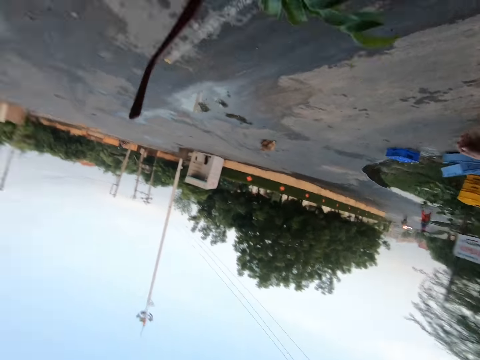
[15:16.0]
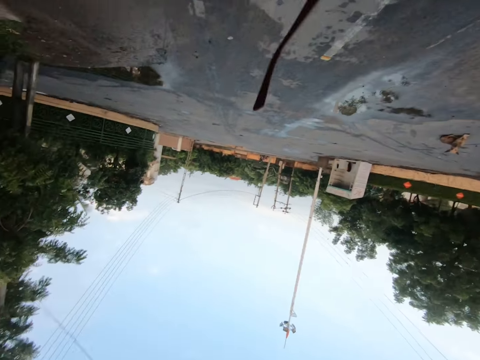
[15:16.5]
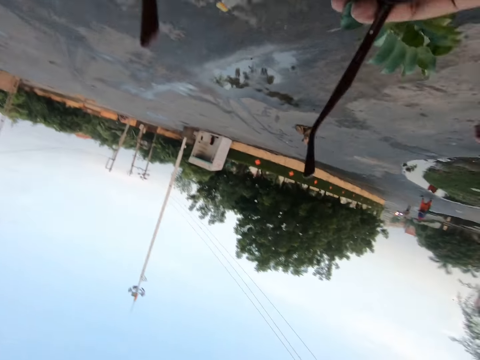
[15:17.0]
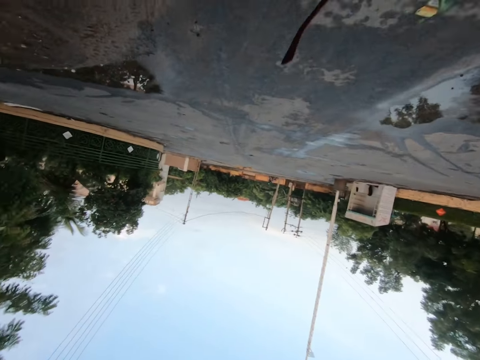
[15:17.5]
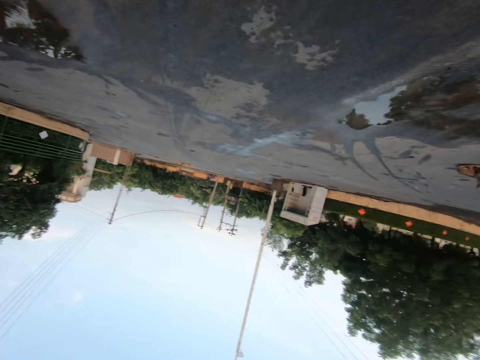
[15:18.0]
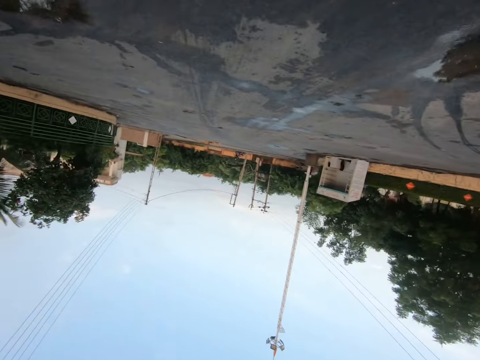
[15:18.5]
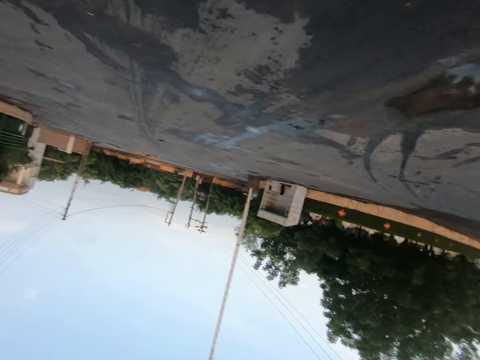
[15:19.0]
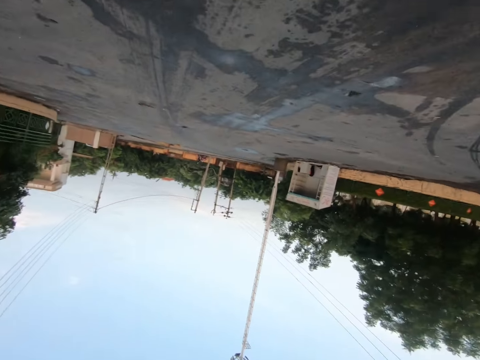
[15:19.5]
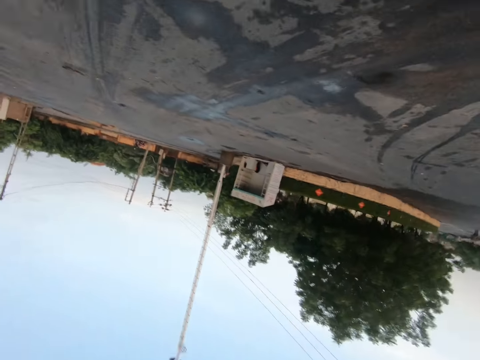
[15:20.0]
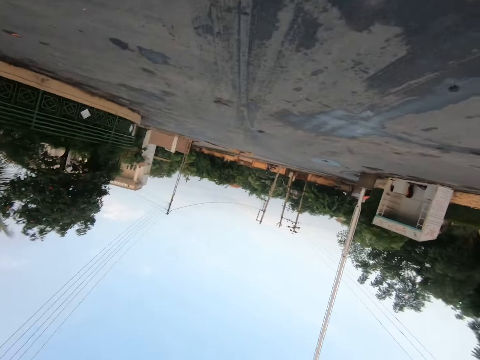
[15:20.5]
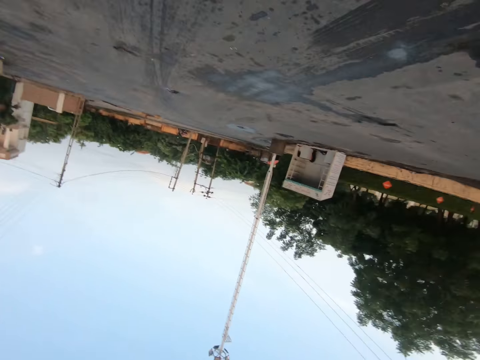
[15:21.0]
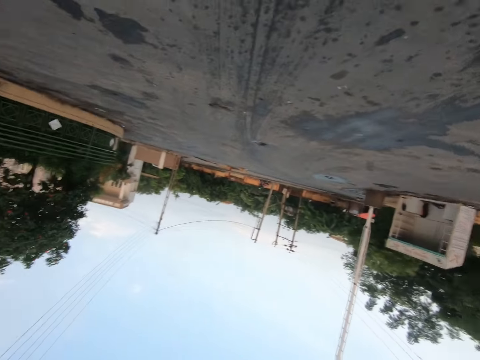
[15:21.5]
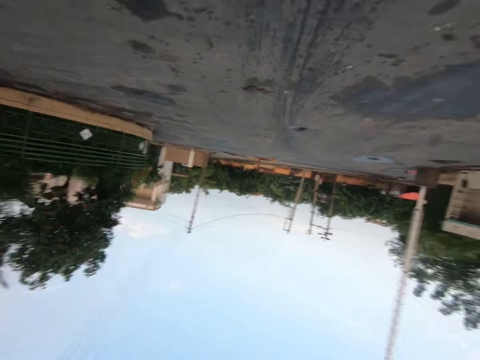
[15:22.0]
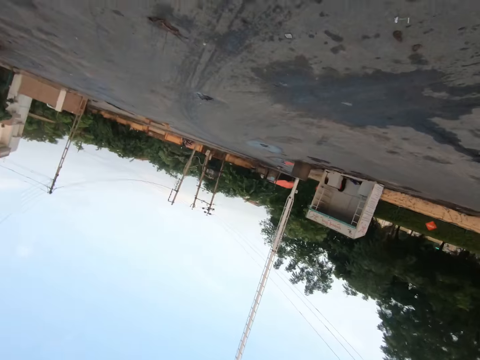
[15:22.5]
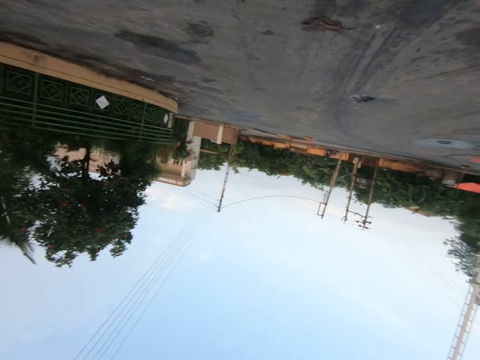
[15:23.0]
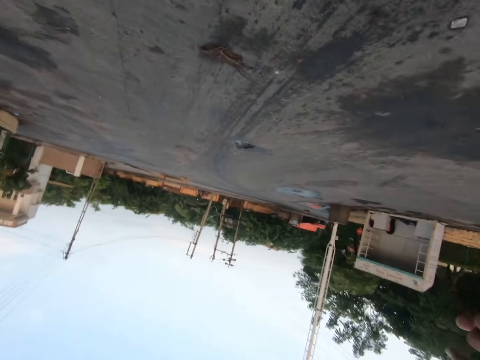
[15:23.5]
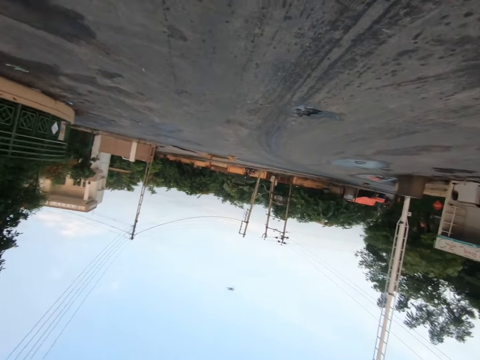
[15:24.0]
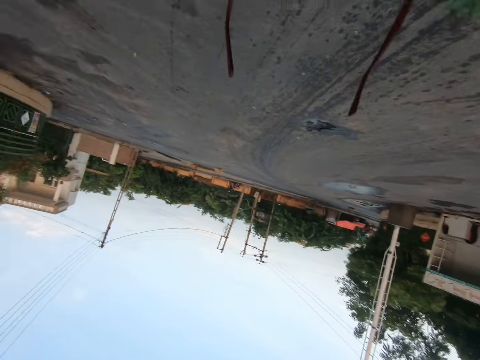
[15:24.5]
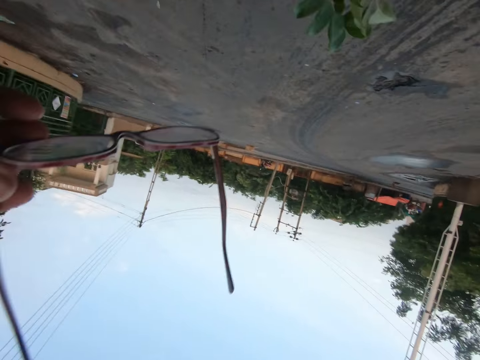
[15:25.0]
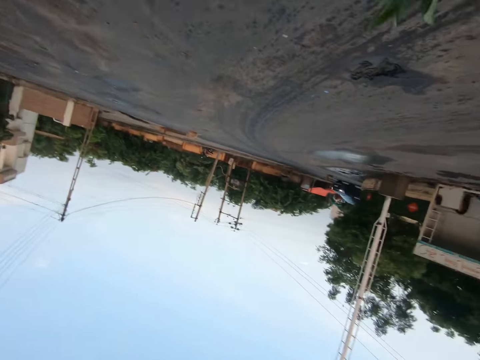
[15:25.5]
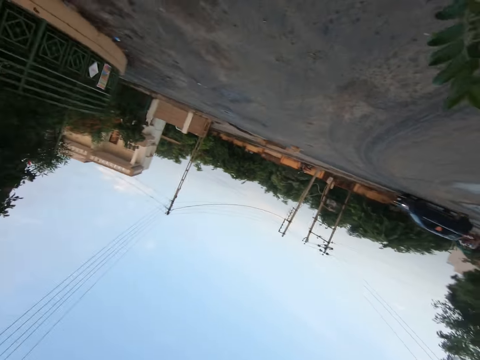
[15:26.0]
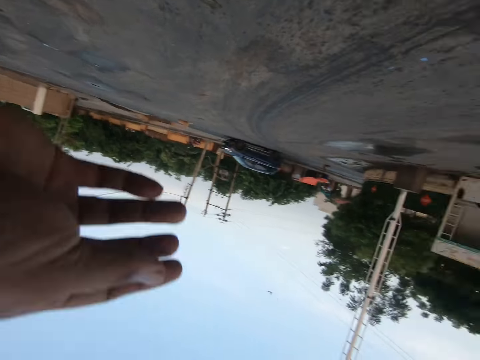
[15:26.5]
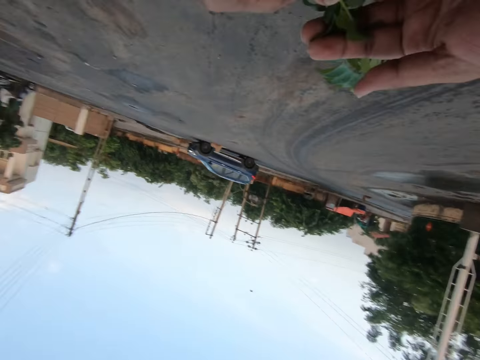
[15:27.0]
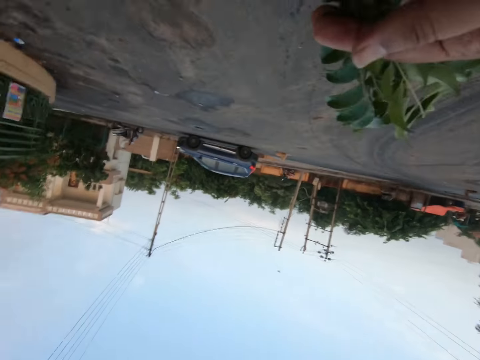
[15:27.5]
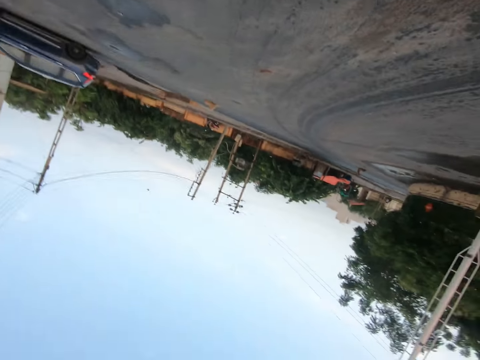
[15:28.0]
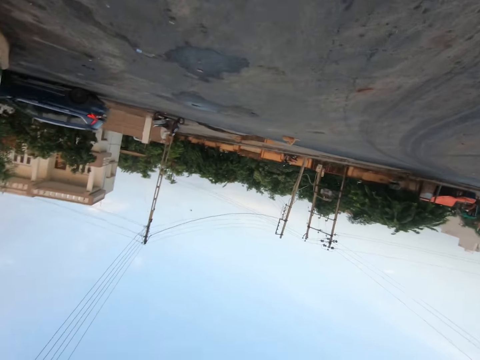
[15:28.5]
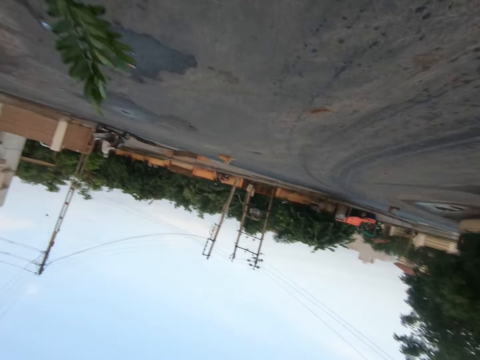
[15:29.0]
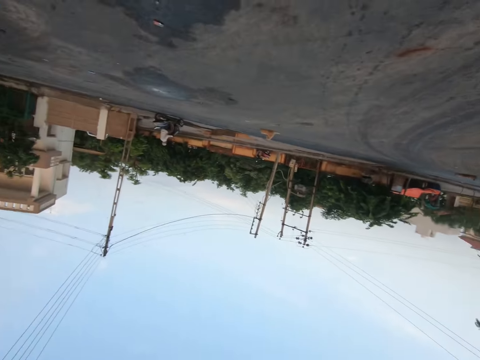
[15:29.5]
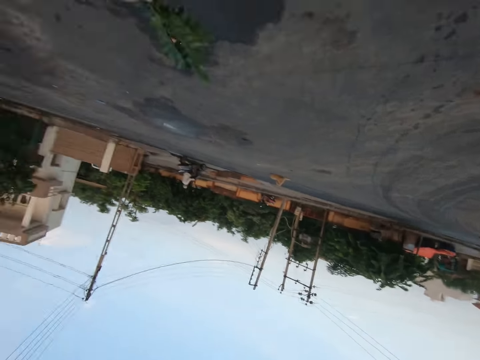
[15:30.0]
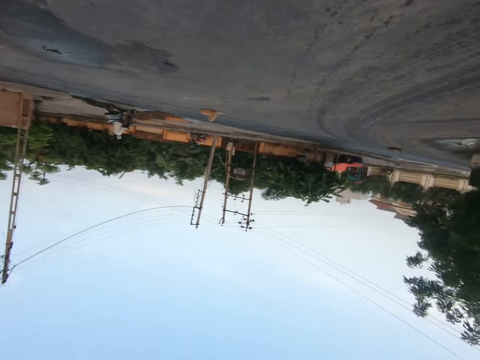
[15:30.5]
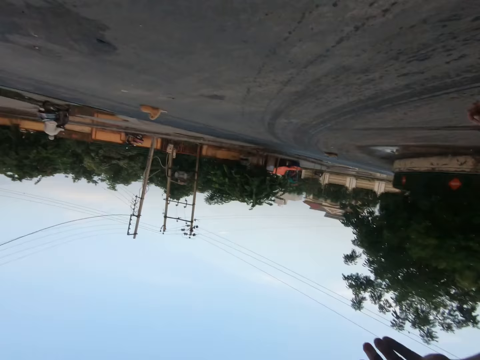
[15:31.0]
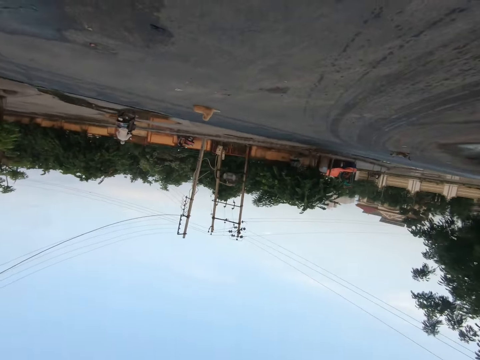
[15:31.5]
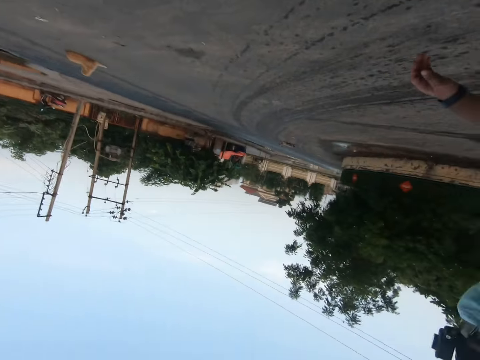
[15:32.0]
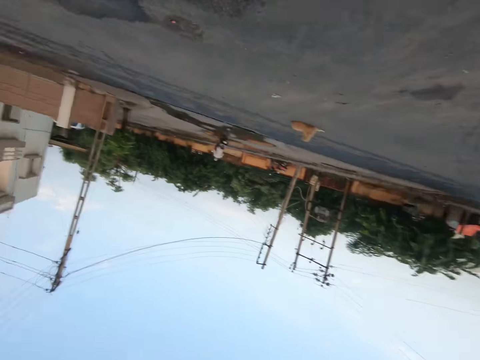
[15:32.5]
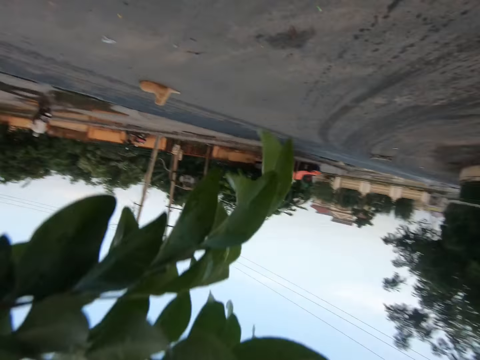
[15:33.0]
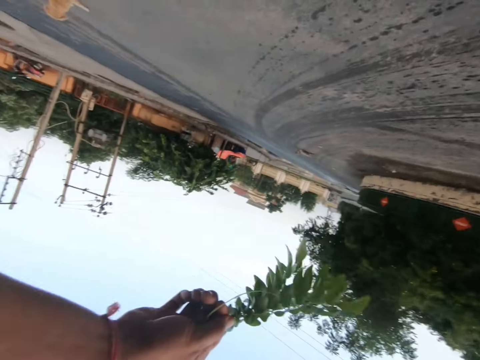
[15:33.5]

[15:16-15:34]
The camera wearer holds the eye glasses in his hand. He walks on the road. He puts the tree branch in the other hand. He walks on the road. He walks on the road again.

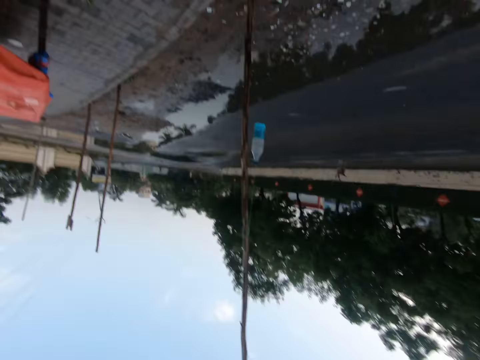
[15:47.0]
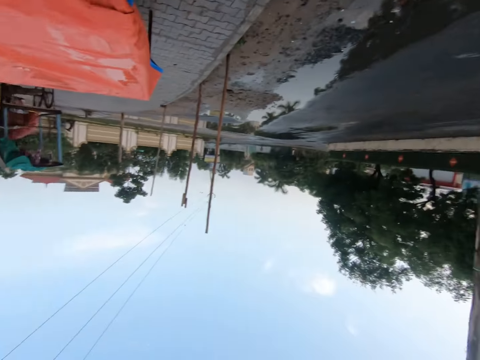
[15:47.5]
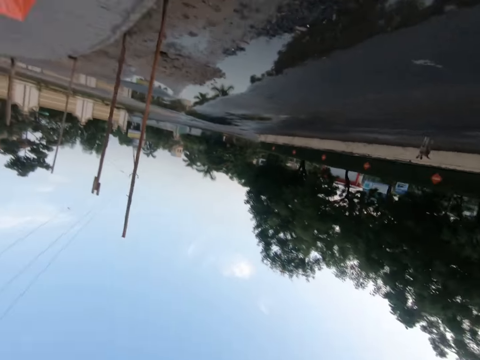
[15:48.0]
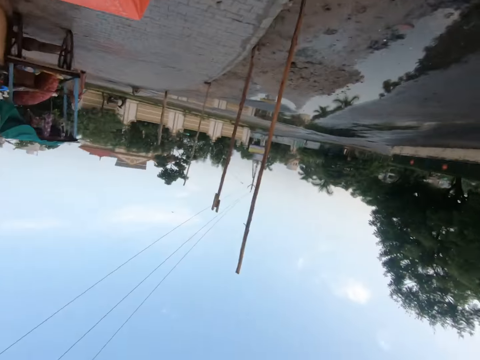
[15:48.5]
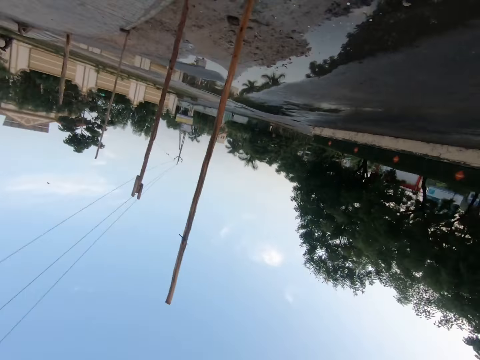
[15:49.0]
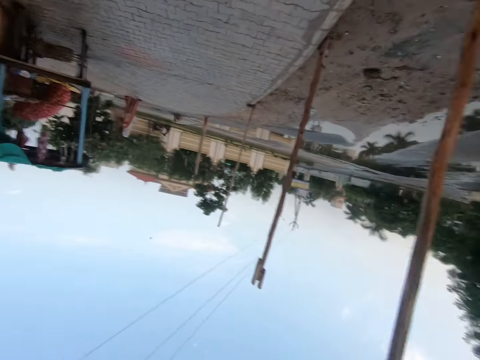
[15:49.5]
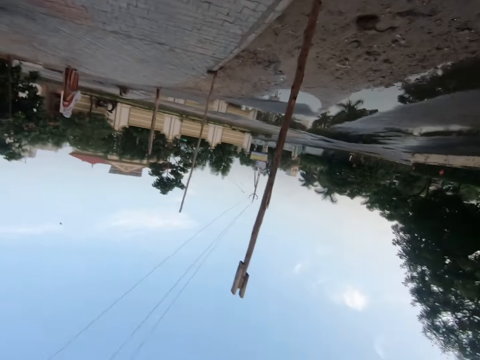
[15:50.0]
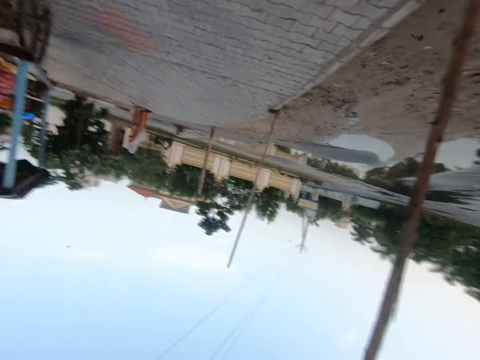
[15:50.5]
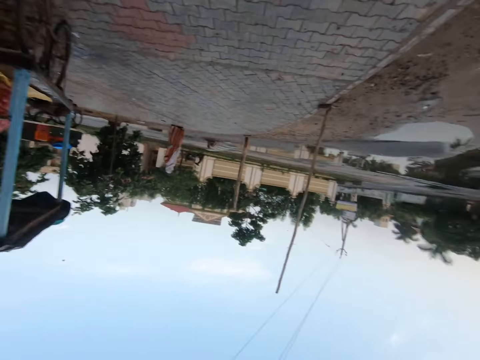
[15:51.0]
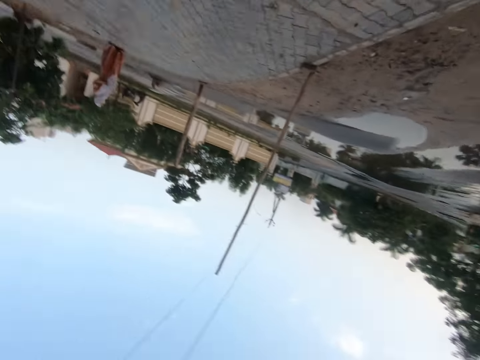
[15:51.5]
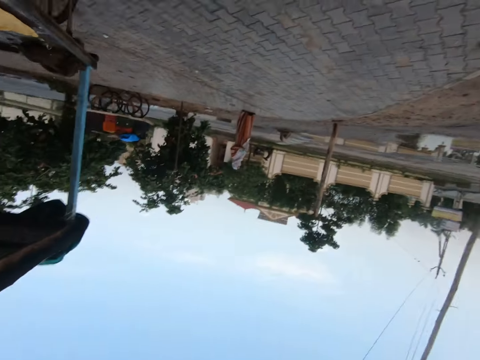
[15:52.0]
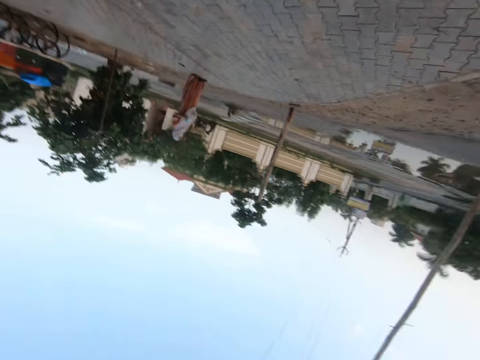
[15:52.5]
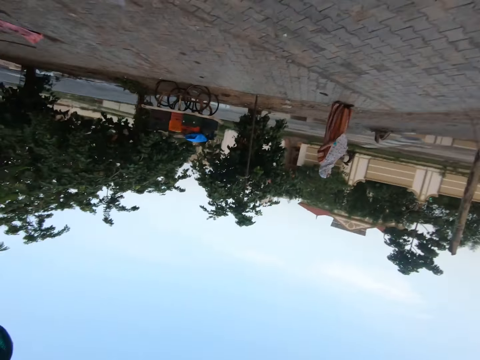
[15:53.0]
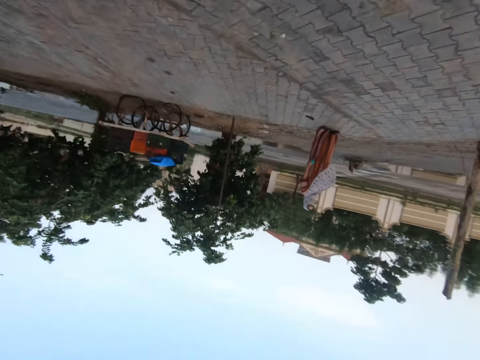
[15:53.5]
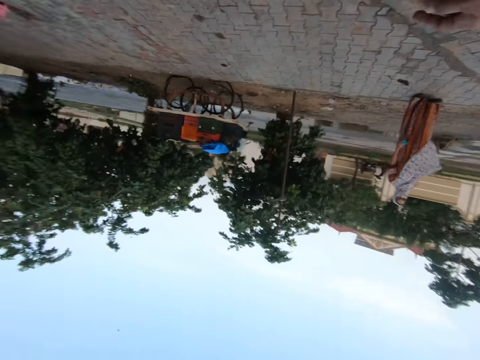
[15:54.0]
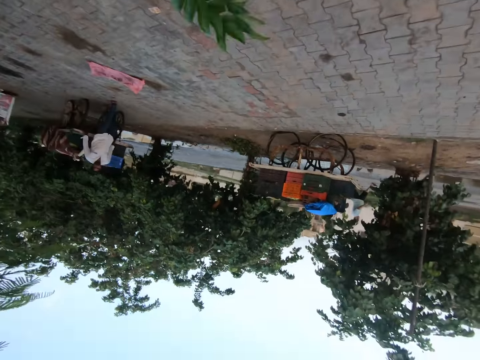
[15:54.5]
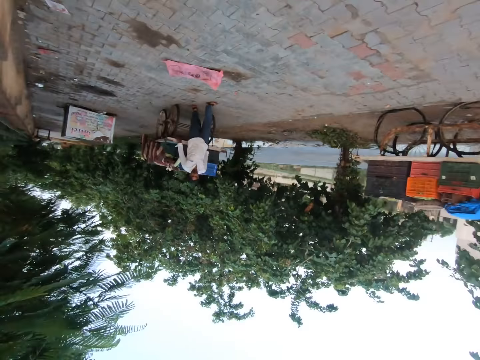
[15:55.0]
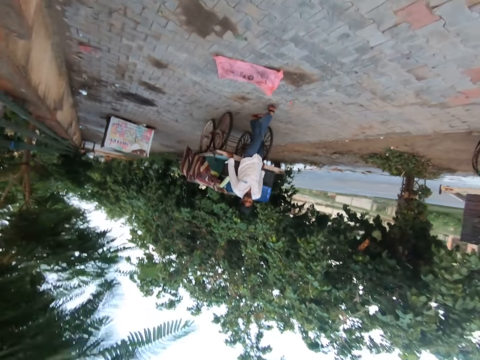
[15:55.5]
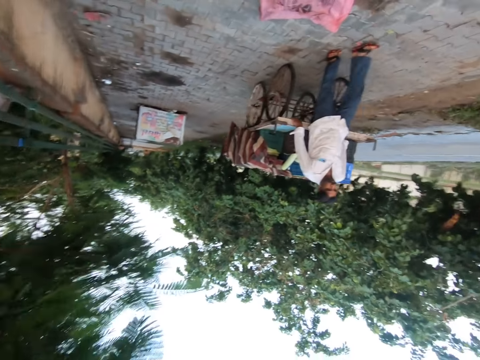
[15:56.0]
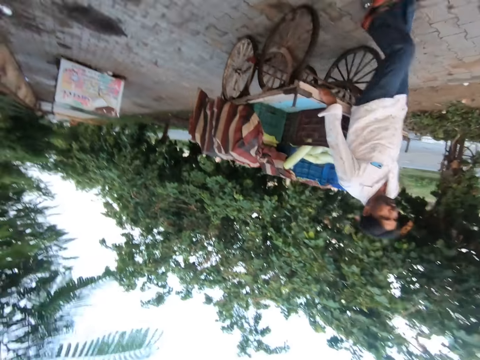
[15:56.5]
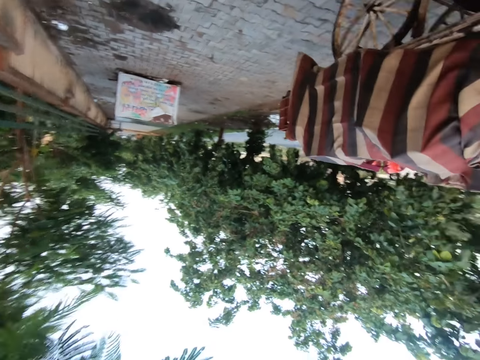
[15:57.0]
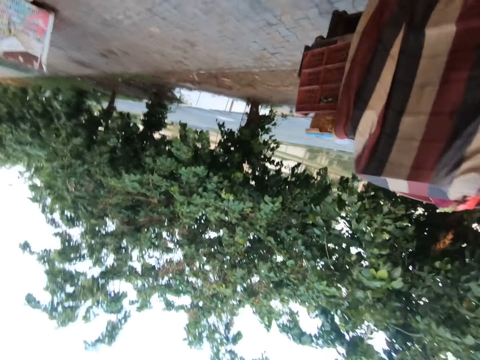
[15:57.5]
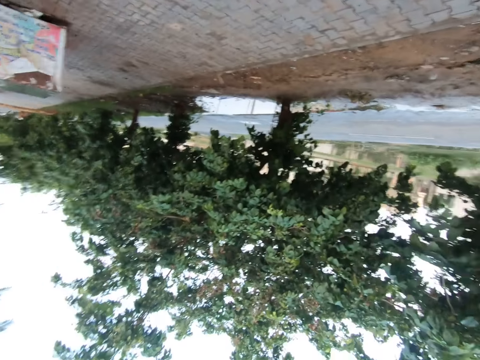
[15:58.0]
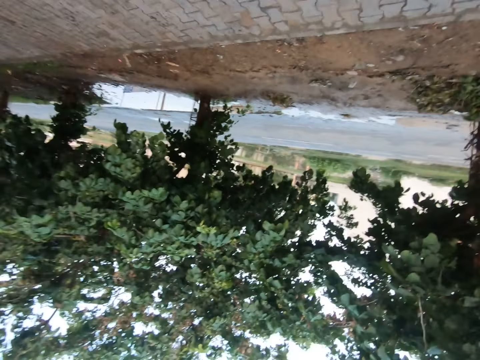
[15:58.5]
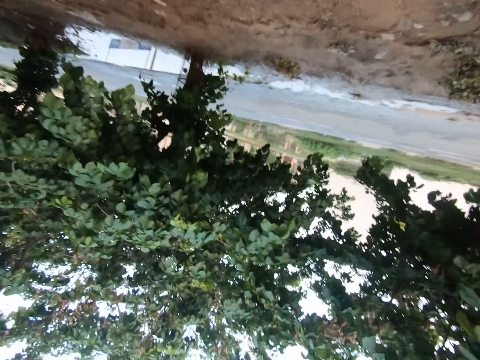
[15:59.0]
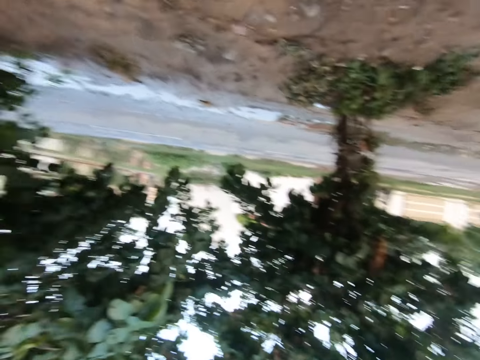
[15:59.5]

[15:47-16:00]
The camera wearer walks on the pavement.
